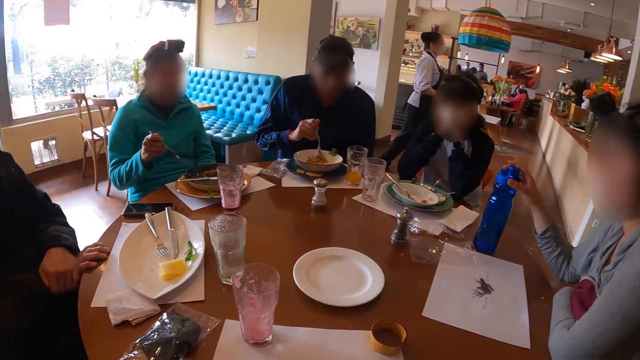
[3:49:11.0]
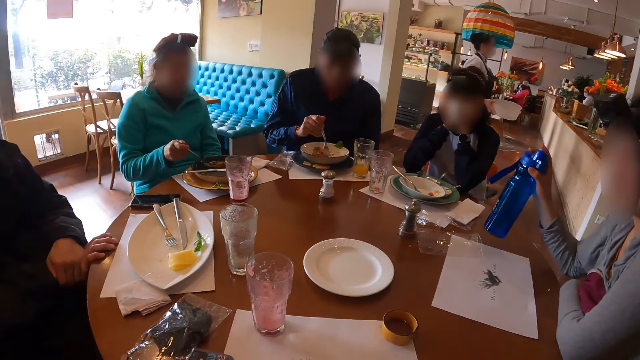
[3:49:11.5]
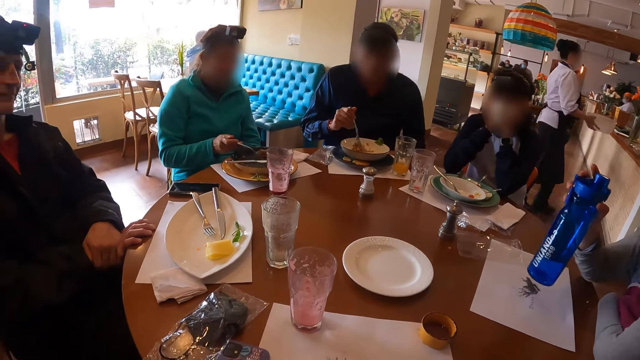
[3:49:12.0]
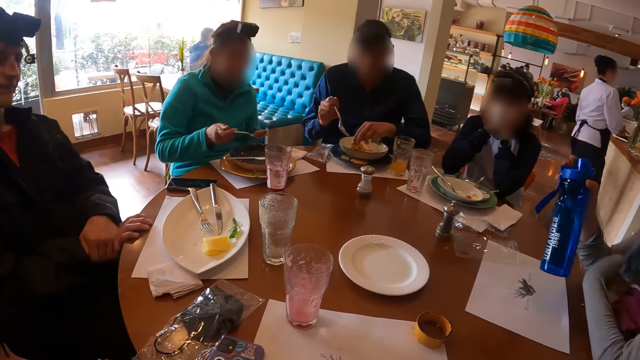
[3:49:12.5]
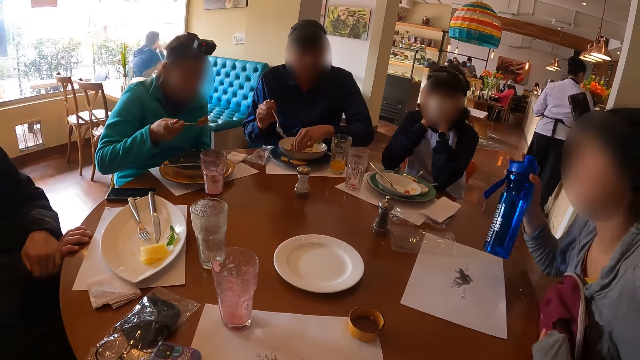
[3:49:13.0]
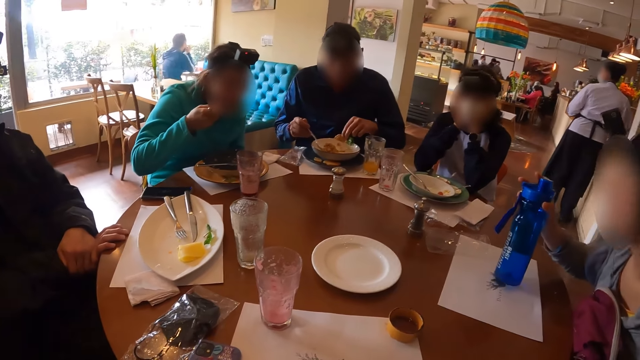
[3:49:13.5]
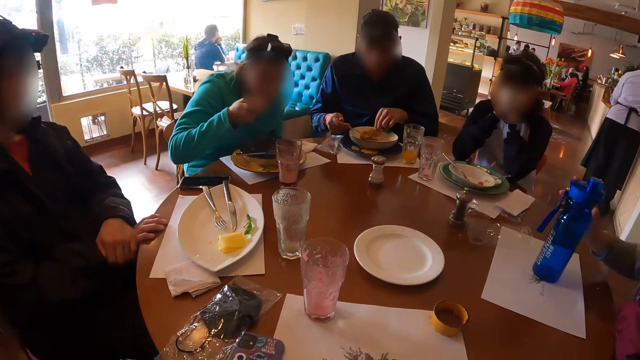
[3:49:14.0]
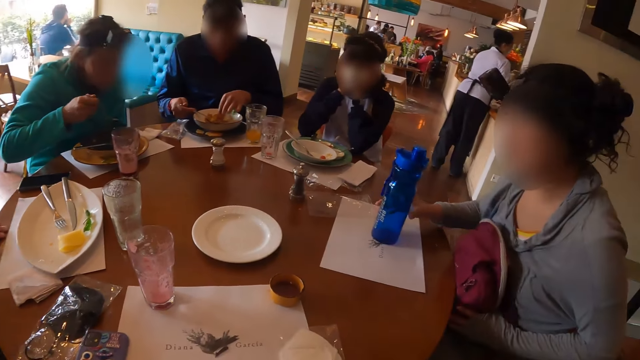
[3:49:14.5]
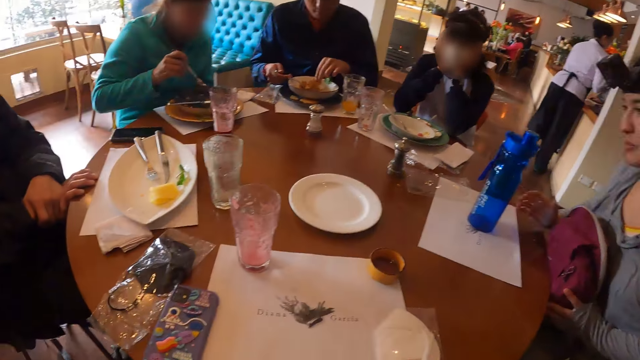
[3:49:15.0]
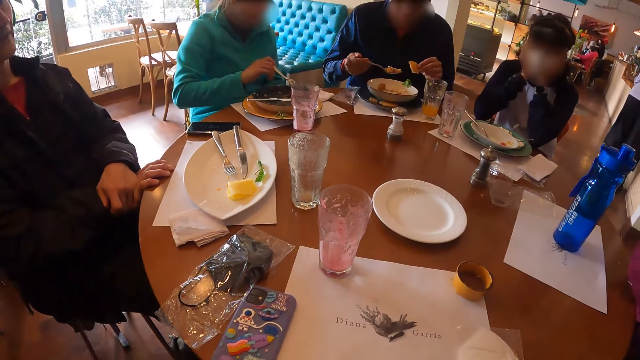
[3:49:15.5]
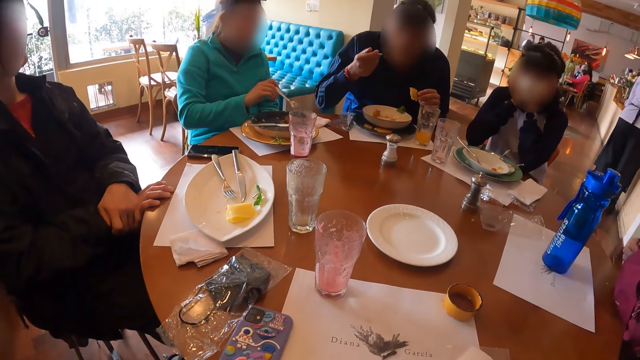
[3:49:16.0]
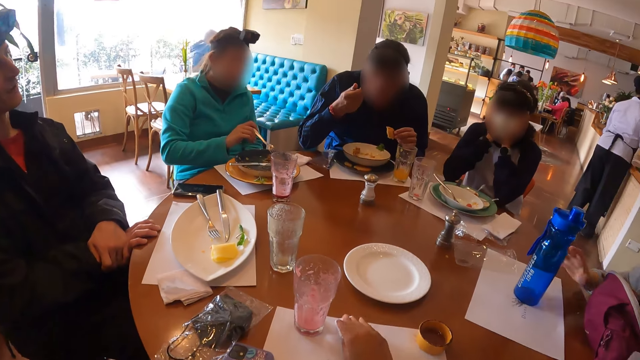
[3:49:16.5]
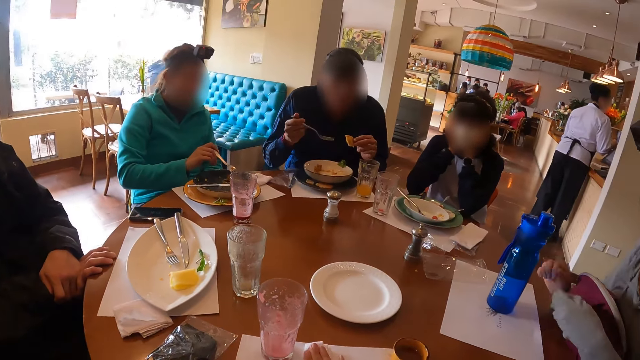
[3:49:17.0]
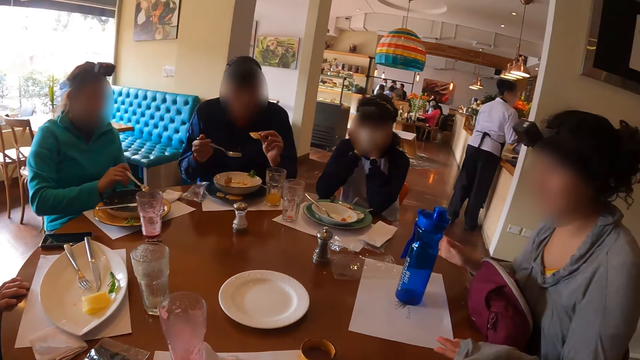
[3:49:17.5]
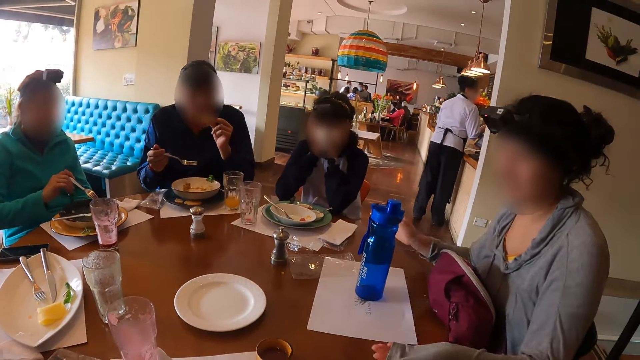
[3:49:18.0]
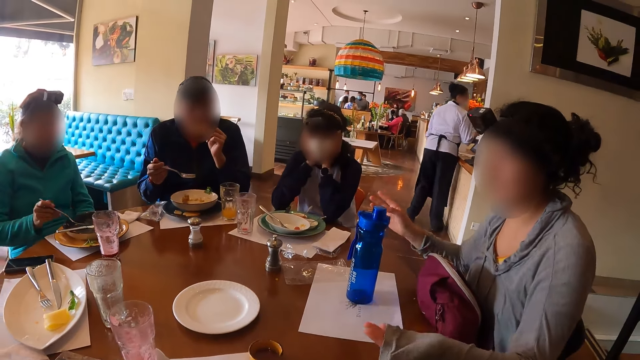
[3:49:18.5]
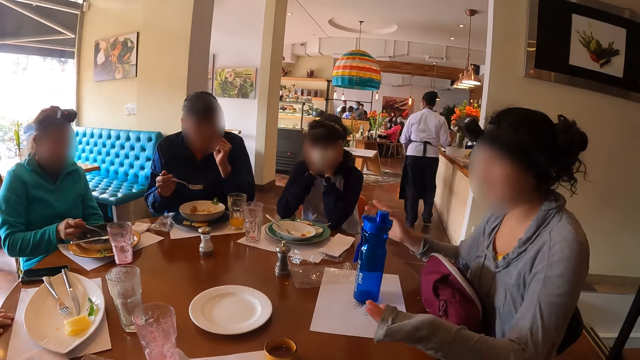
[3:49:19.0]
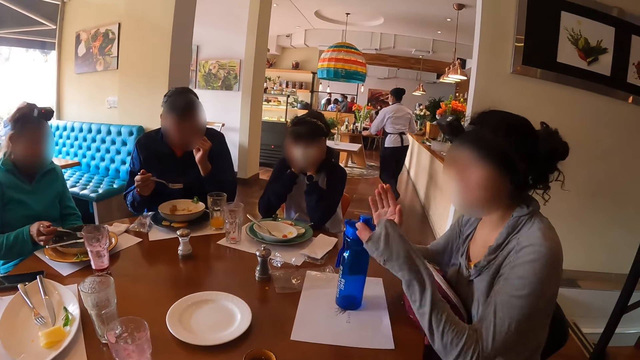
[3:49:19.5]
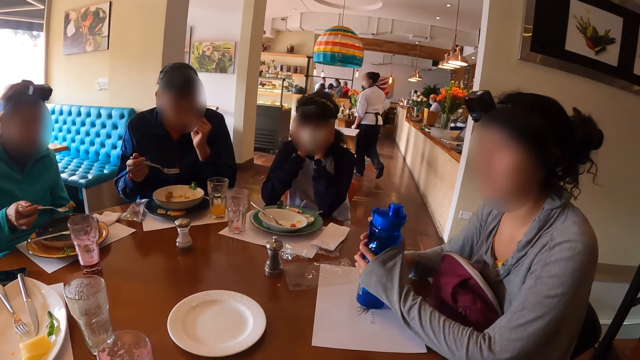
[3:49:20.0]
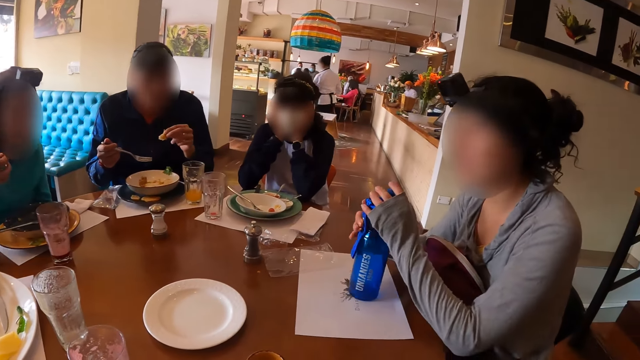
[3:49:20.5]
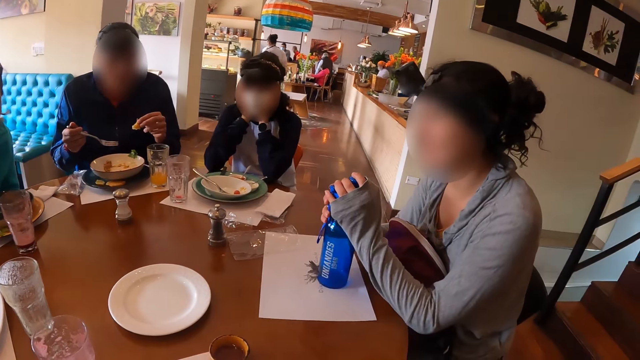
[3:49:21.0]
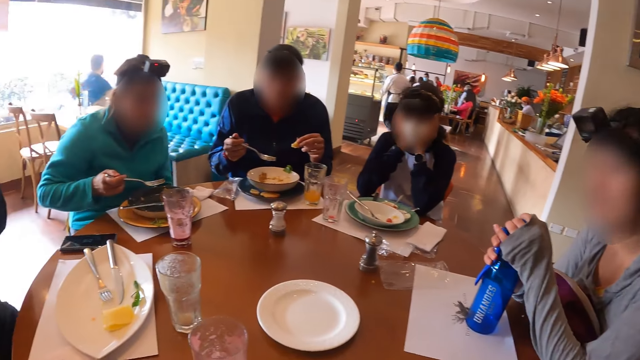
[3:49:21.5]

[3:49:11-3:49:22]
The woman picks the water bottle from the table with her right hand. Another woman picks a fork full of porridge with her right hand. A man picks a cookie from the porridge with his left hand. The first woman gesticulates with her left hand. The other woman eats the porridge on the fork in her right hand. The first woman places the water bottle on the table with her right hand. The camera wearer looks around. The man picks a fork full of porridge with his right hand. The other woman moves porridge in the plate with the fork in her right hand. The man eats the porridge on the fork in his right hand. The camera wearer places a serviette on the table with her right hand. The first woman gesticulates with both hands. The man eats the cookie in his left hand. The other woman picks a fork full of porridge with her right hand. The first woman places her hands on the water bottle on the table. The other woman eats the porridge on the fork in her right hand.

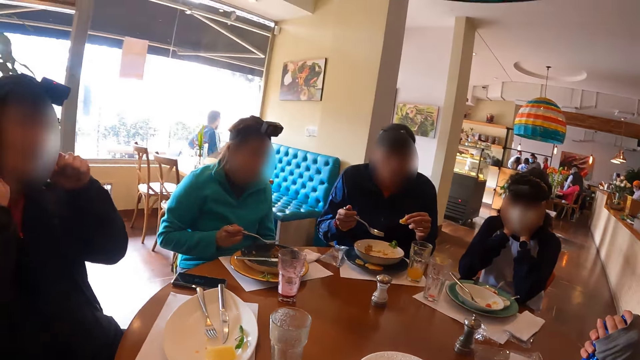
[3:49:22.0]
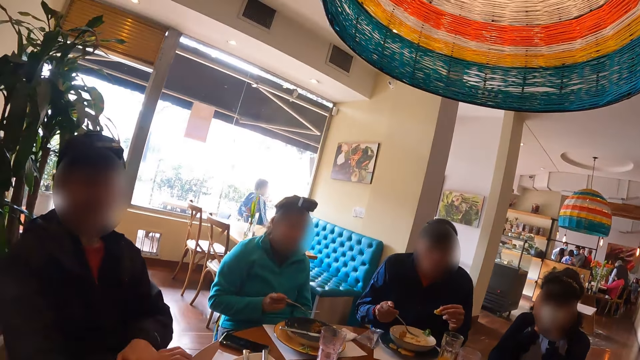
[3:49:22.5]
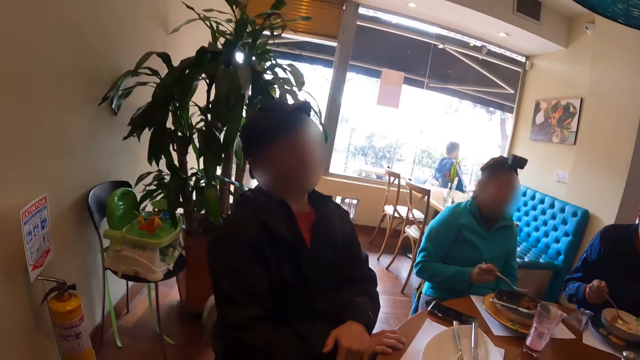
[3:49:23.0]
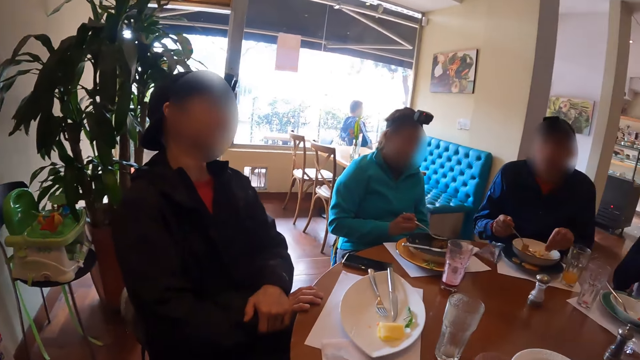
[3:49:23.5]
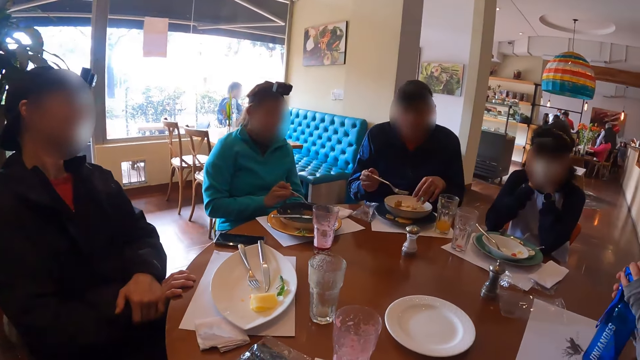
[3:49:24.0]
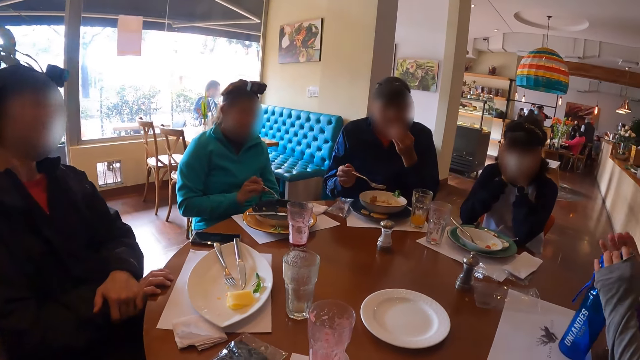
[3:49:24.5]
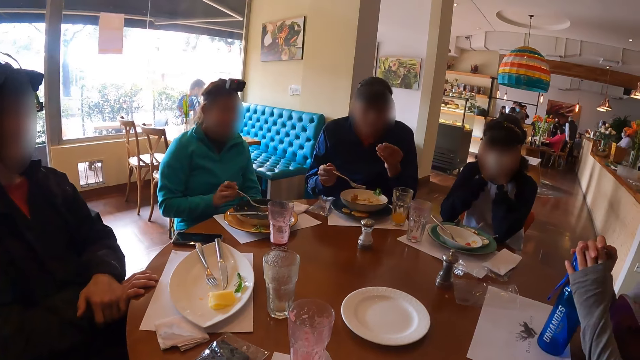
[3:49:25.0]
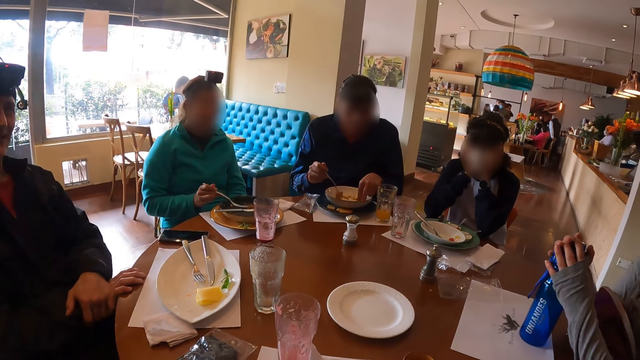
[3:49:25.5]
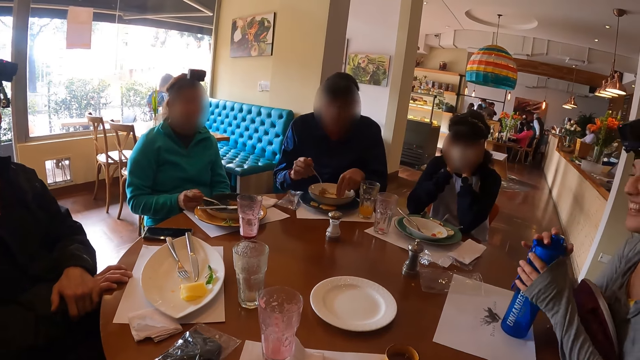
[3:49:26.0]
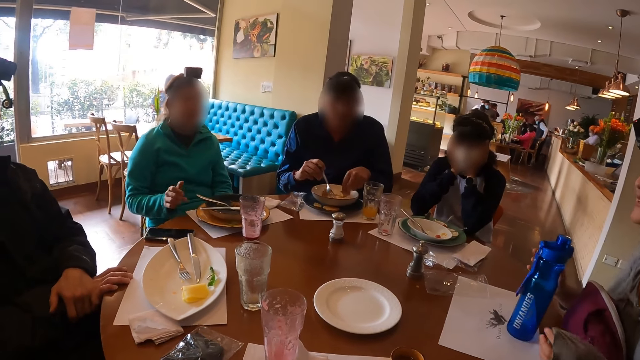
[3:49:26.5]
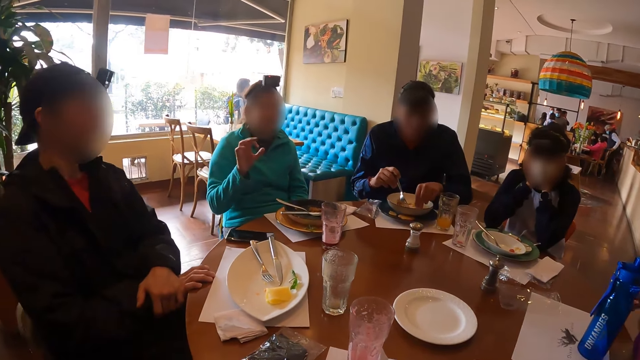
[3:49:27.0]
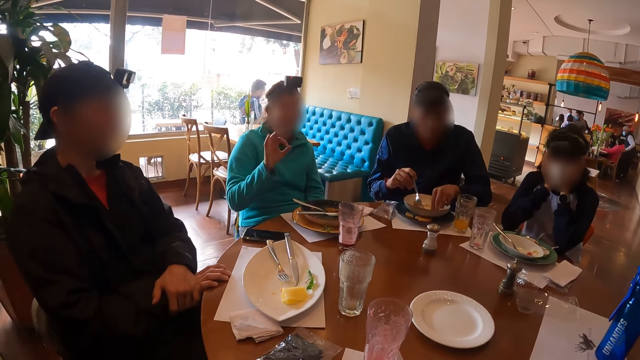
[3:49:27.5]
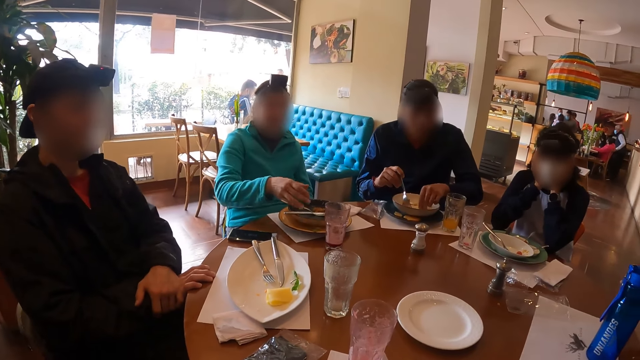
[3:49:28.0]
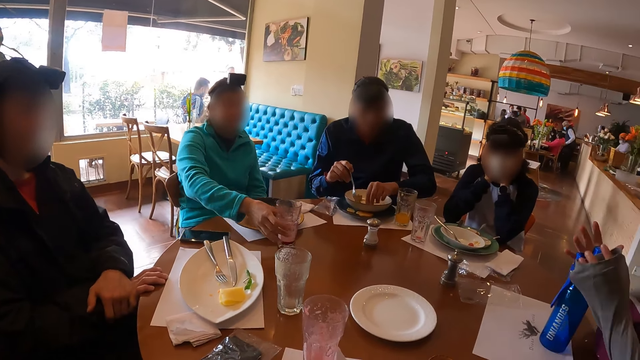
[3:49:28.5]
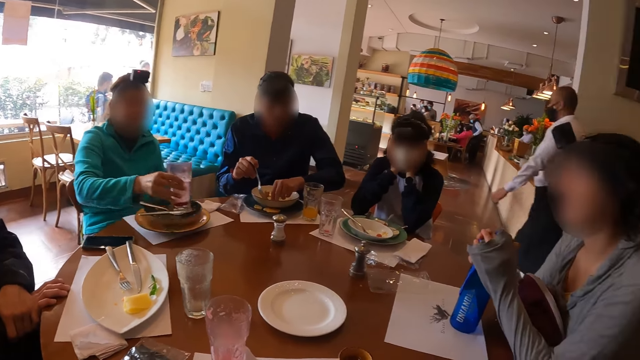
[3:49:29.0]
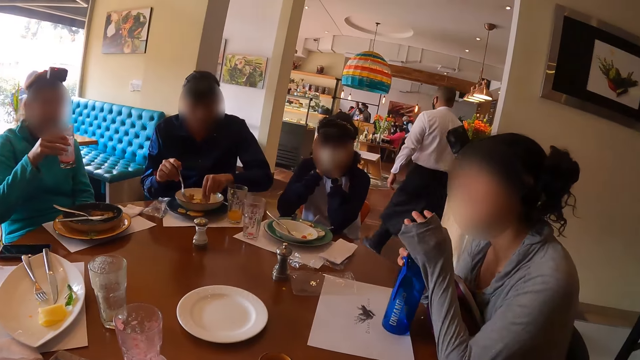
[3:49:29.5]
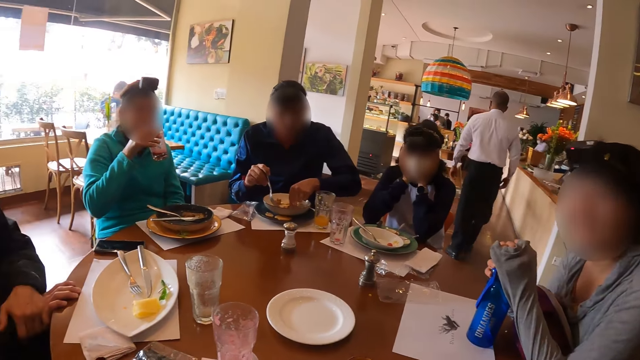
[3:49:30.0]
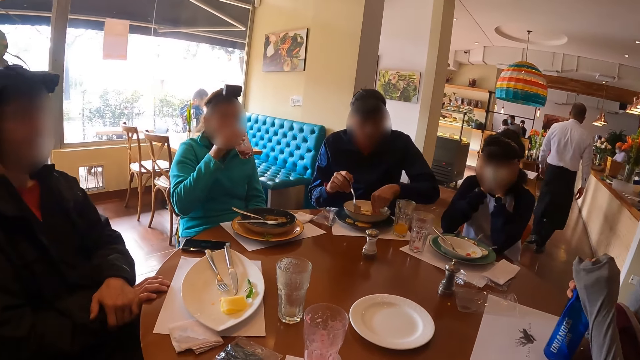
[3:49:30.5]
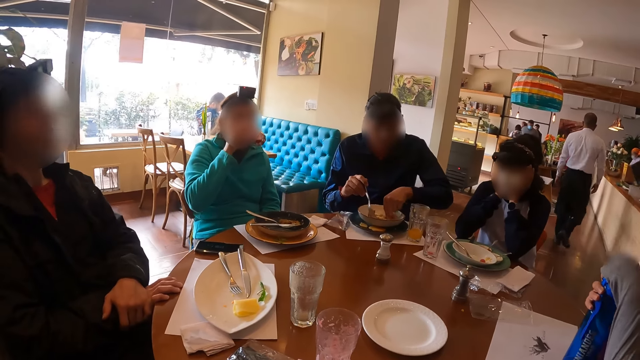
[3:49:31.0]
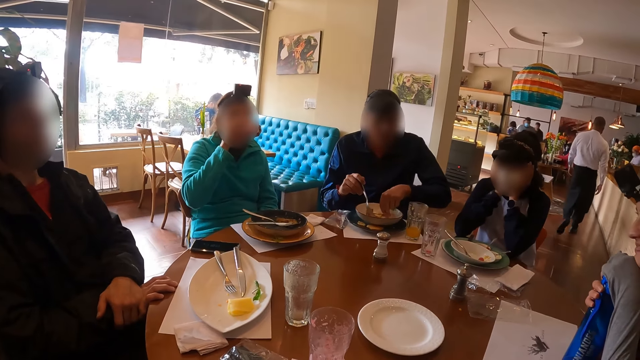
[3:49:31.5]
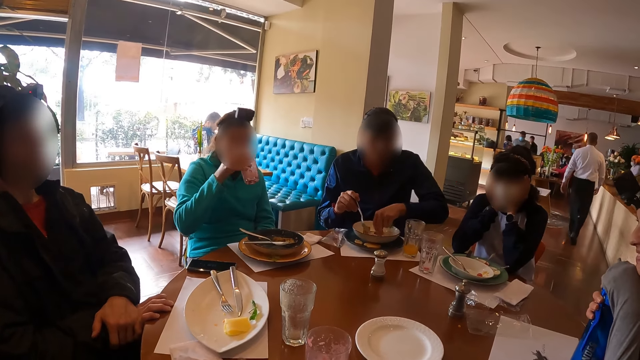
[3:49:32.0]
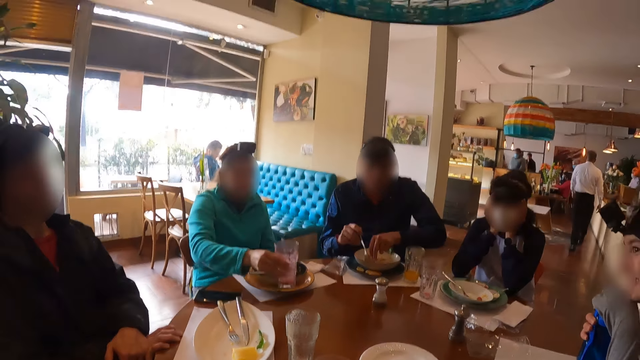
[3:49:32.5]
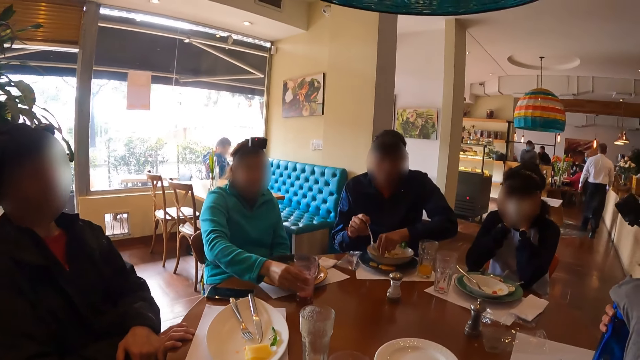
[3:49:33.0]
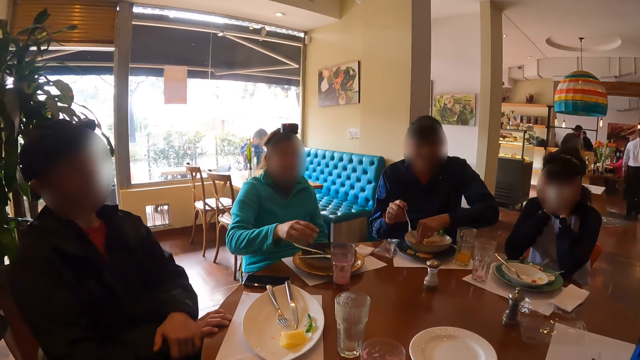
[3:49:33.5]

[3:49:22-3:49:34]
A man gesticulates with both hands. Another man puts the cookie in the porridge with his left hand. A woman moves porridge in the plate with the fork in her right hand. The other man touches his face with his left hand and moves porridge in the plate with his left hand. The woman places the fork on the plate with her right hand and gesticulates with her right hand. The woman picks the cup of juice from the table with her right hand. Another woman places her hands on the water bottle on the table. The first woman drinks from the cup of juice in her right hand. The other woman rests her chin on her left hand. The first woman places the cup of juice on the table with her right hand.
